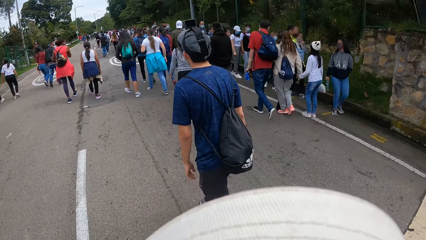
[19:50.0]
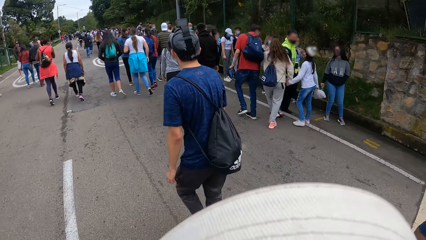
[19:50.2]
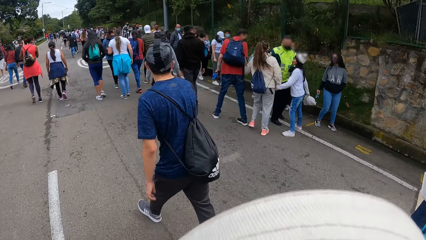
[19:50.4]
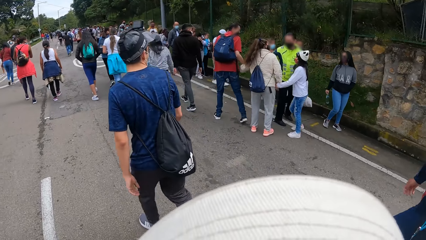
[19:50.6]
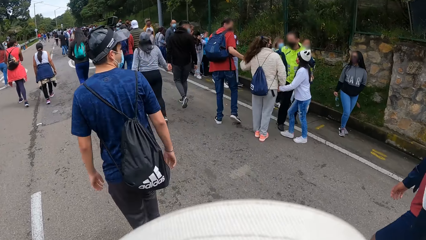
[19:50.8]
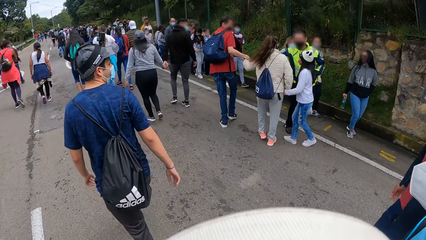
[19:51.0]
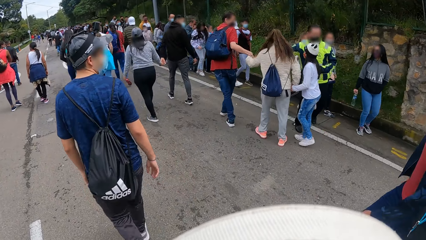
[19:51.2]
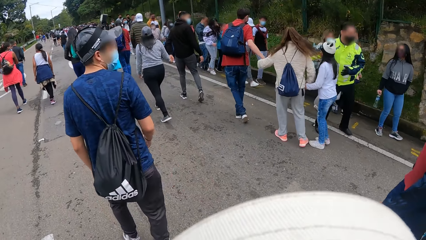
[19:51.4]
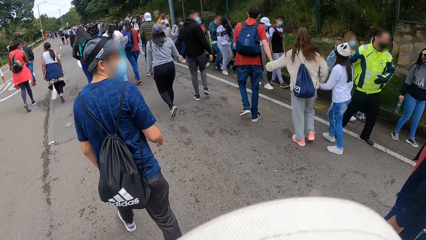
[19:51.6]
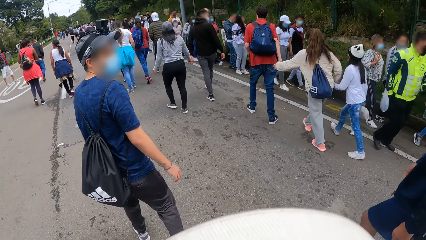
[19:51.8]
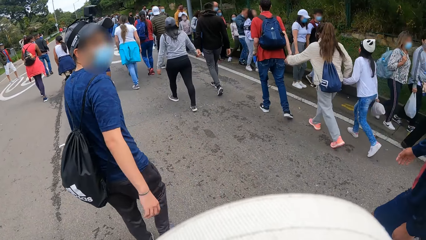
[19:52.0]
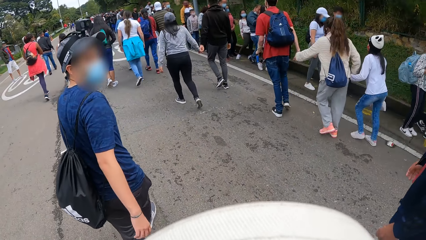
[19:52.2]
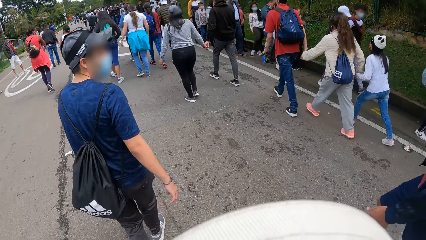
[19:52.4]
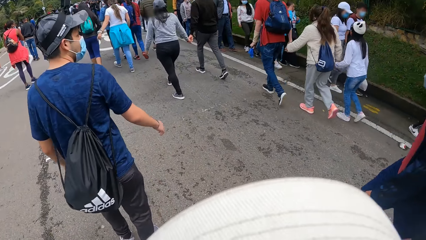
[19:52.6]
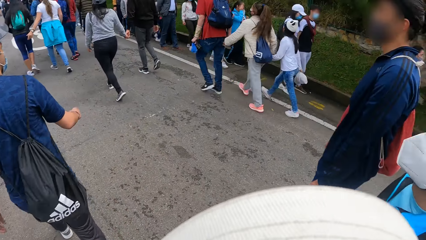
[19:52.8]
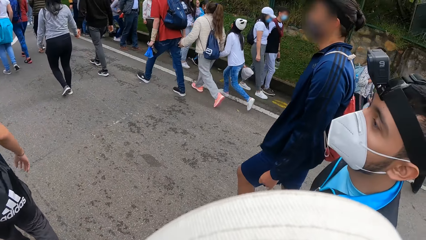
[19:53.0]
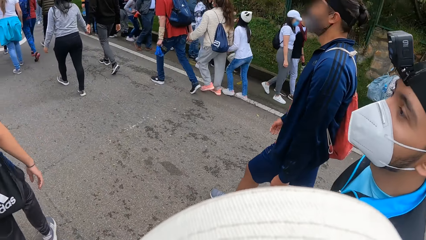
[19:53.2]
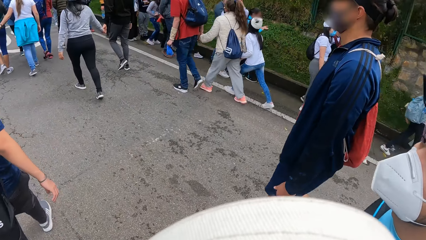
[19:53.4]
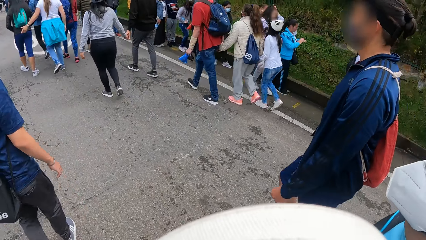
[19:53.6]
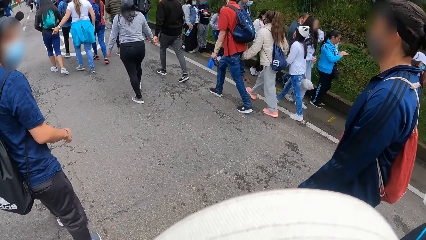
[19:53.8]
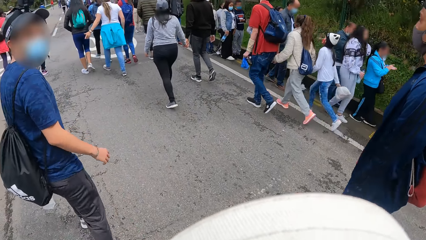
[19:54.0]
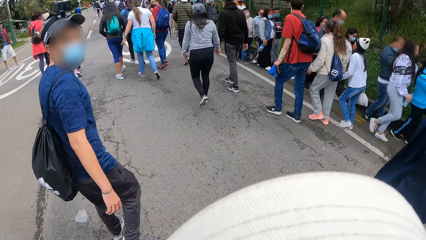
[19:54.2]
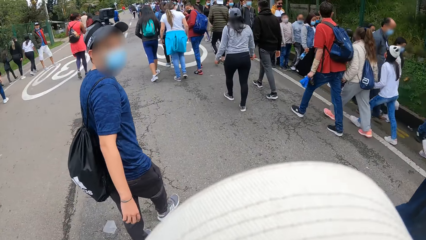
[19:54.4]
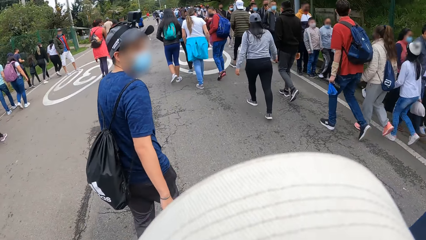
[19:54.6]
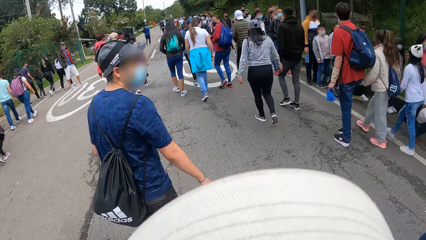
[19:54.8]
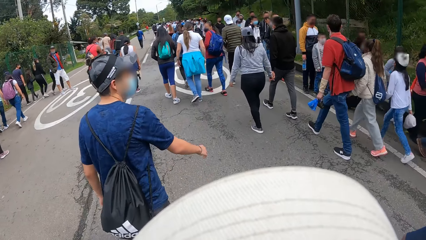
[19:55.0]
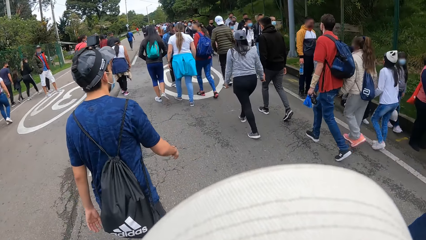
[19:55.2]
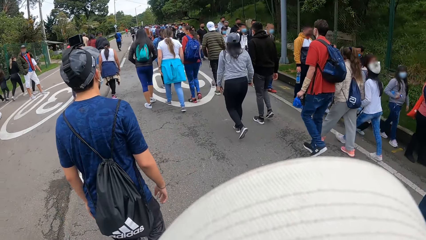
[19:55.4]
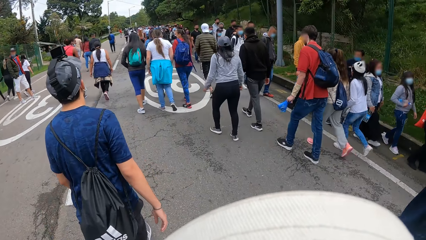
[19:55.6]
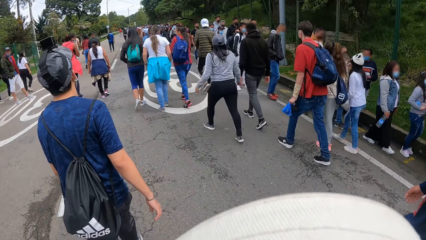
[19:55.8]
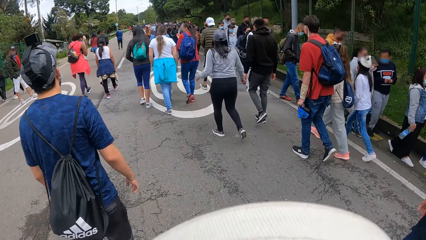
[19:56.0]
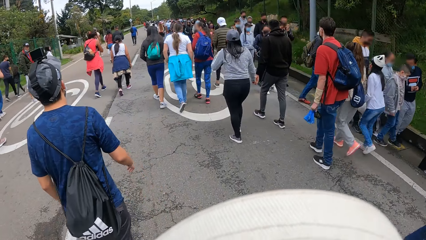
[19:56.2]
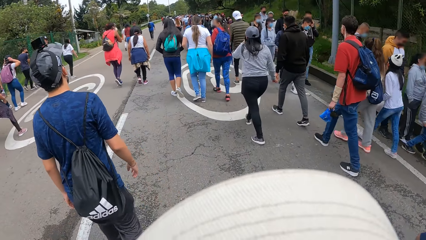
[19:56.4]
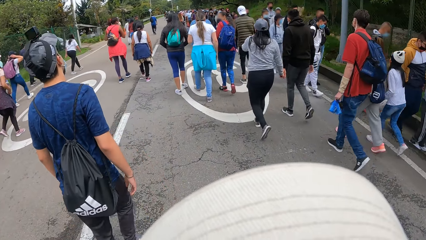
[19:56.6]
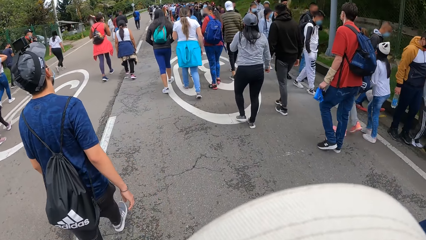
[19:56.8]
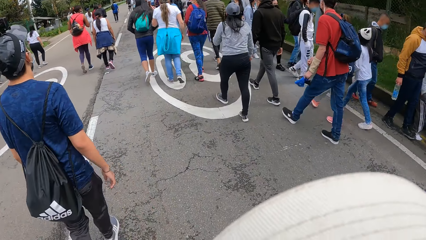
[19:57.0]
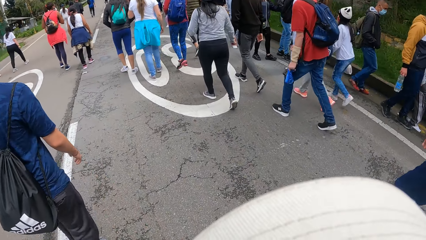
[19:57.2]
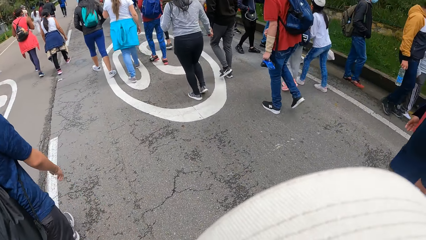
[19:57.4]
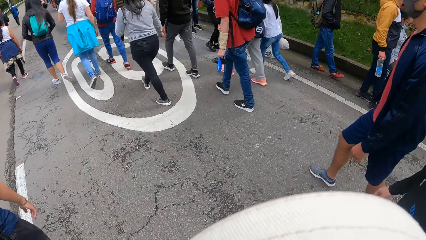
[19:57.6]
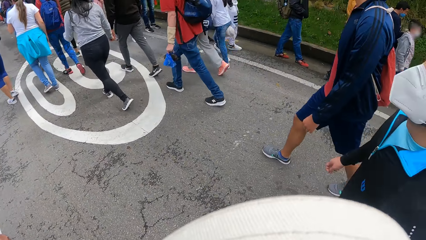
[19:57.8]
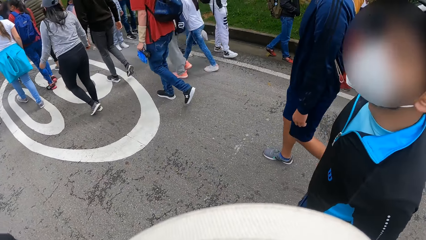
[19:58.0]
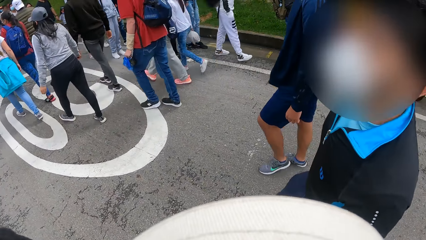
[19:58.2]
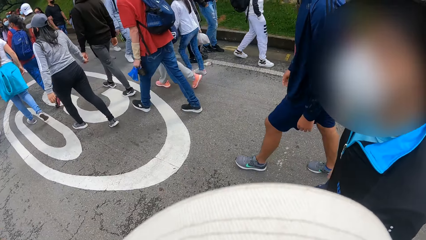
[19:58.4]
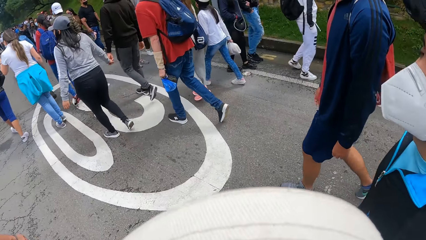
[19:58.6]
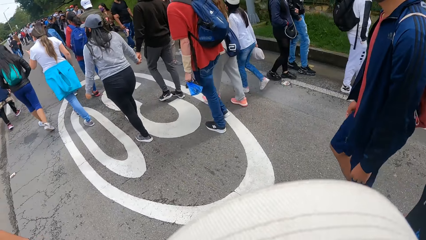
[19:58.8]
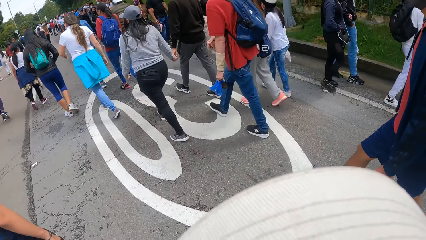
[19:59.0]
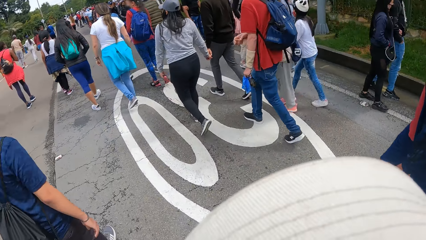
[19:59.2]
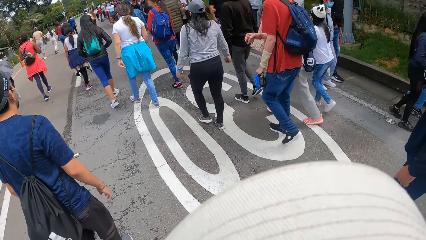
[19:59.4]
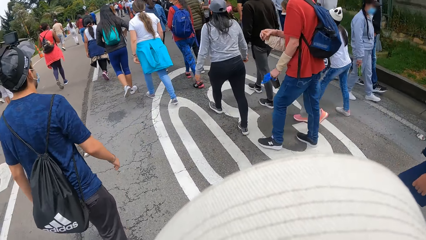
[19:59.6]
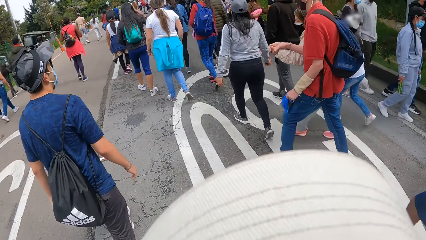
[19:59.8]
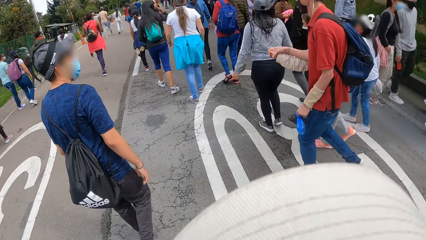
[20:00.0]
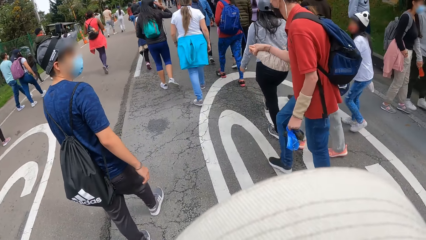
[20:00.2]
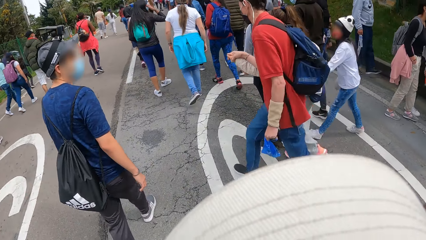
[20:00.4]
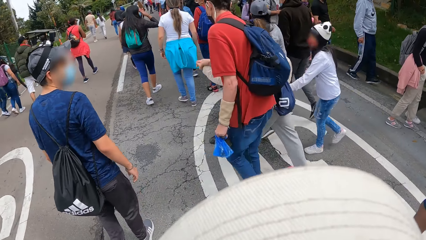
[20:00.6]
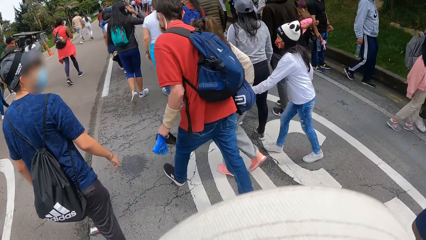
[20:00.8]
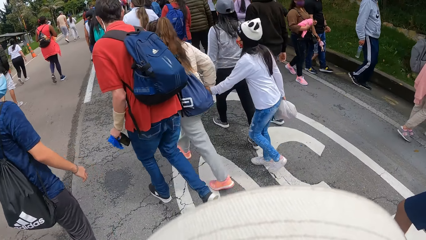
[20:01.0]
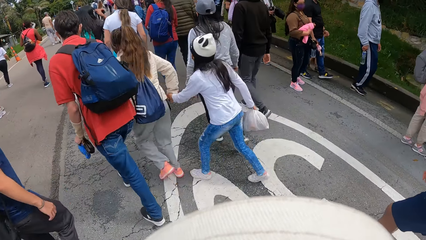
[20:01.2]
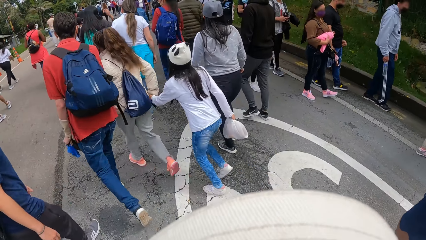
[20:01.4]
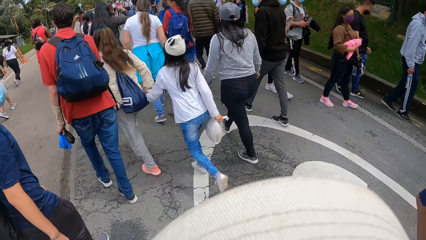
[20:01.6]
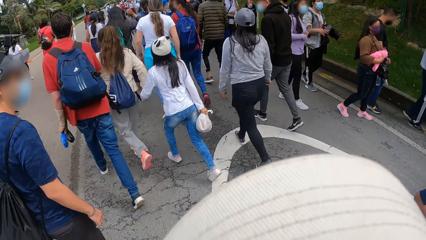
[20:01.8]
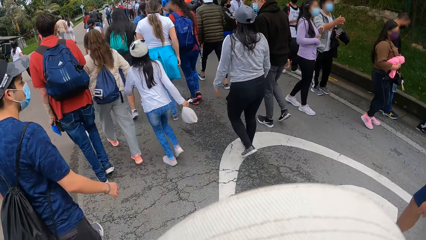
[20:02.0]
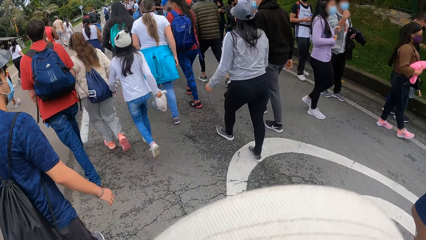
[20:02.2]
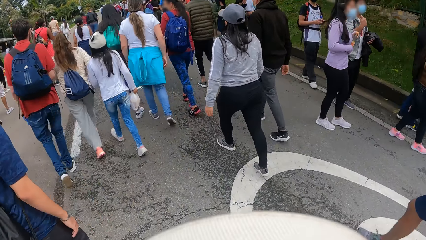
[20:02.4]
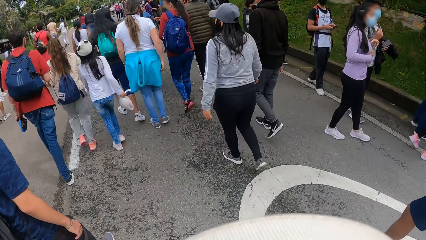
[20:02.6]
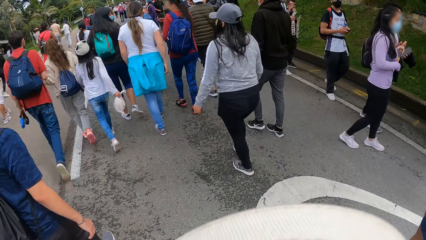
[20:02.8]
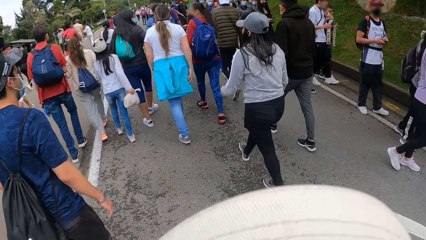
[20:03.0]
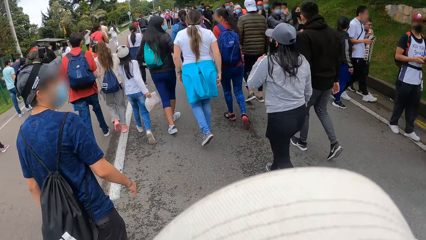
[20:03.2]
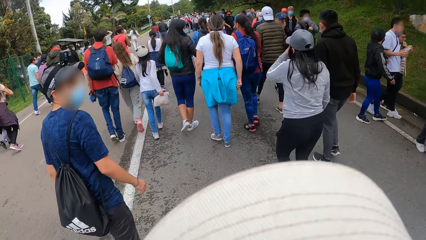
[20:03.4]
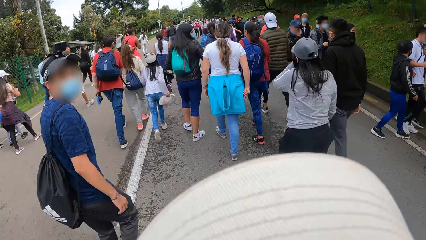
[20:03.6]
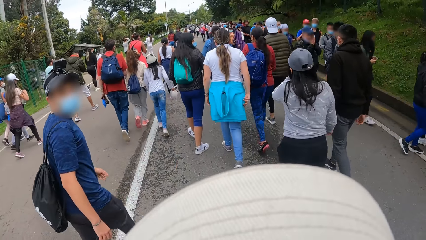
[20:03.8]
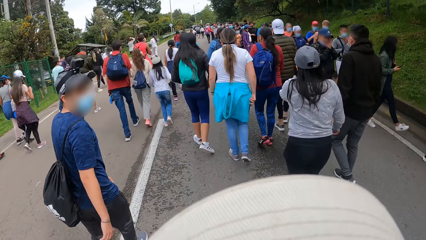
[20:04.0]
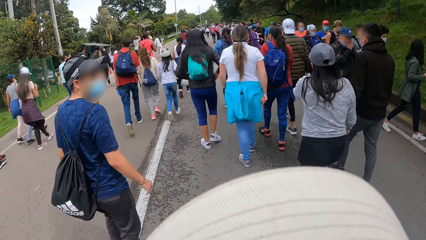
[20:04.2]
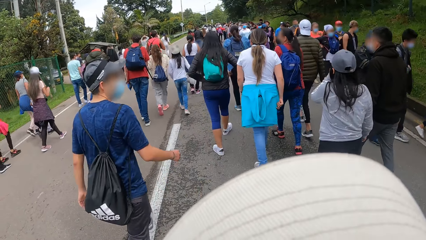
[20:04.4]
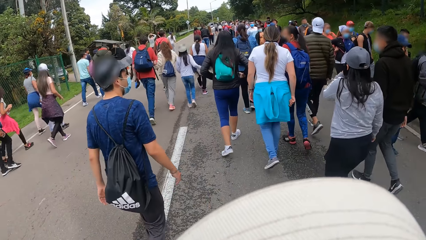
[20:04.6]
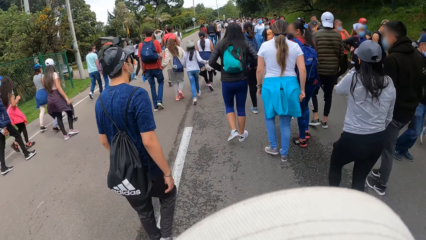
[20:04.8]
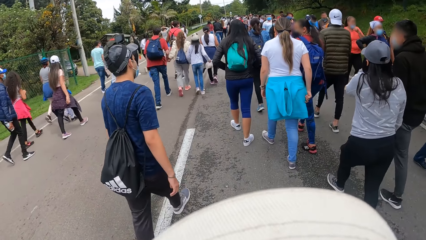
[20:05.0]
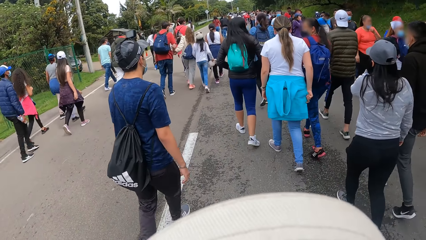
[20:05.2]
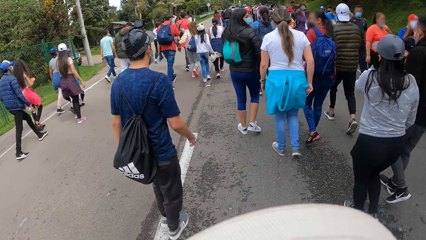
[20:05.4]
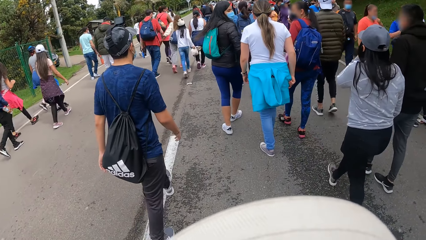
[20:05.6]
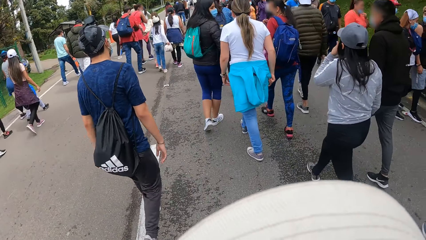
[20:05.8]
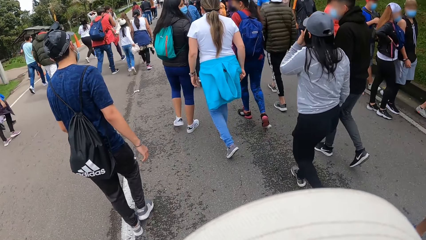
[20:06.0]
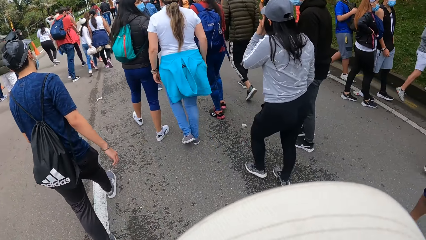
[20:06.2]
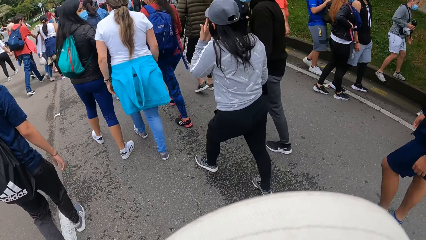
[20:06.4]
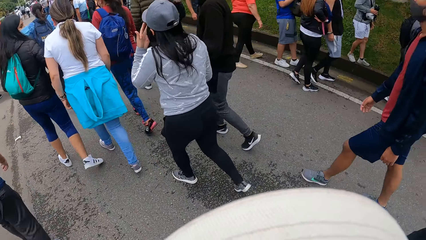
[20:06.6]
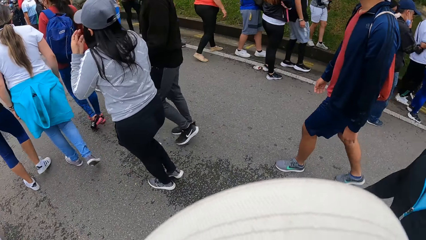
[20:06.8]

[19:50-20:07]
The camera wearer looks at a person. Another person looks back. The camera wearer looks at the first person and a third person. The second person looks back.
